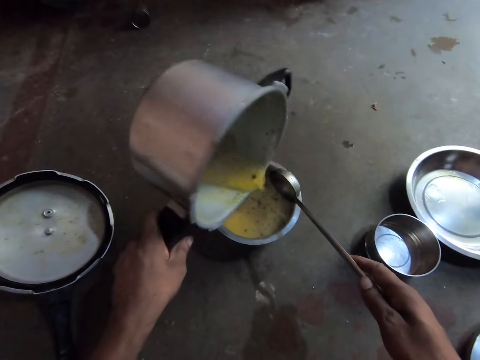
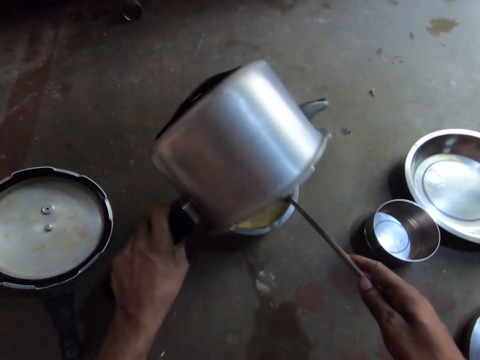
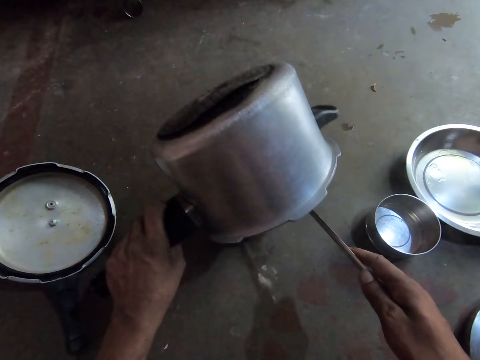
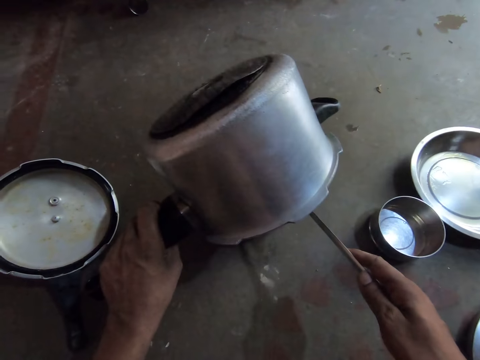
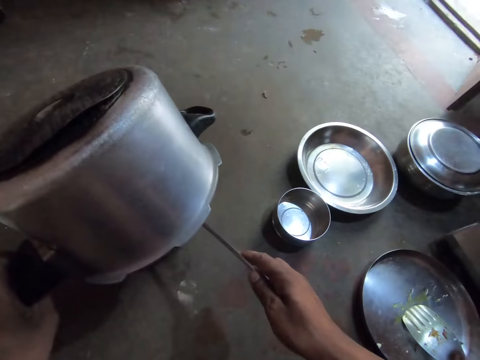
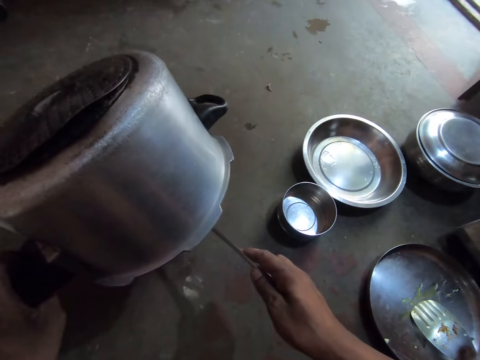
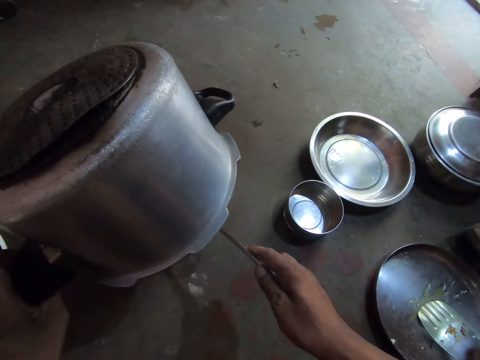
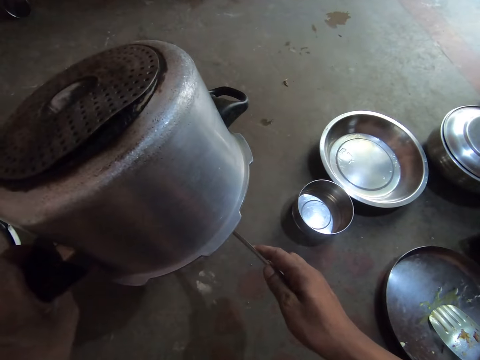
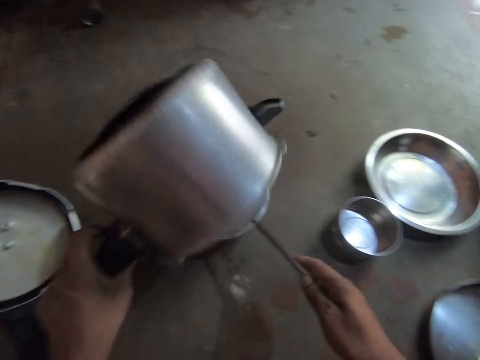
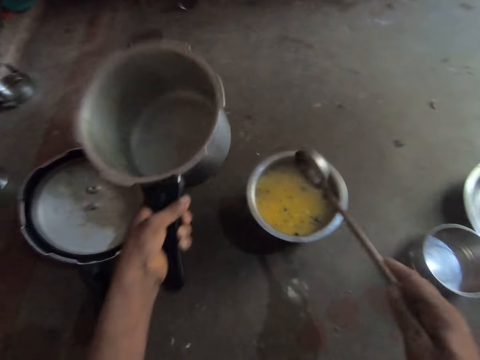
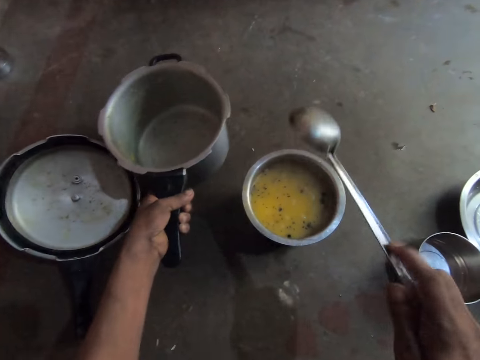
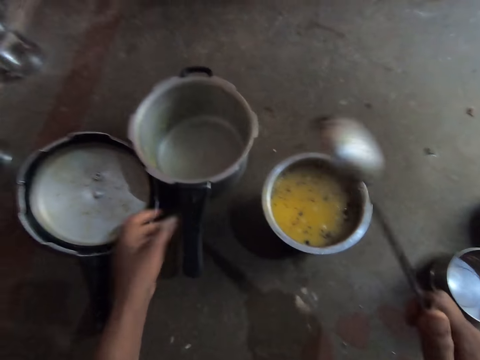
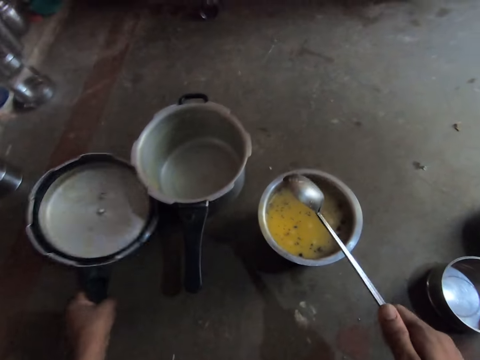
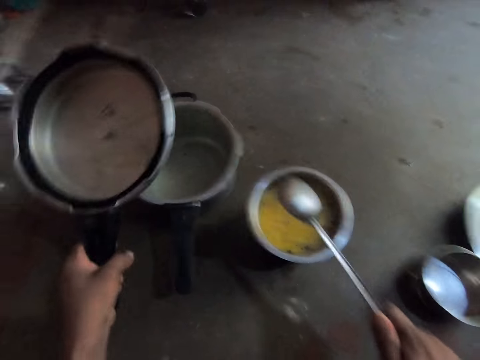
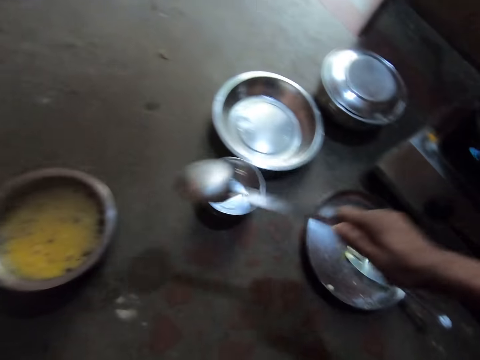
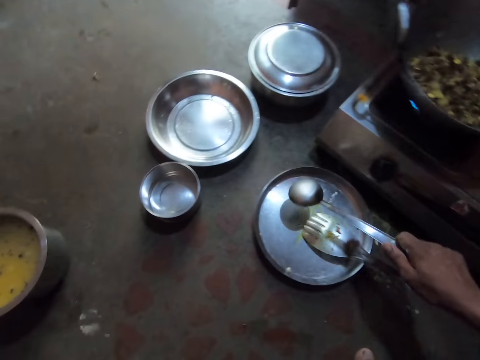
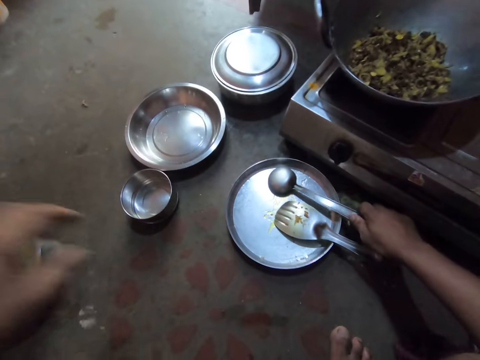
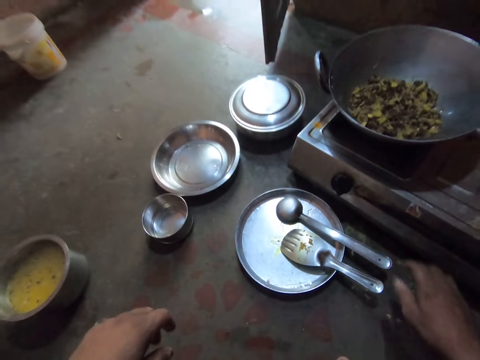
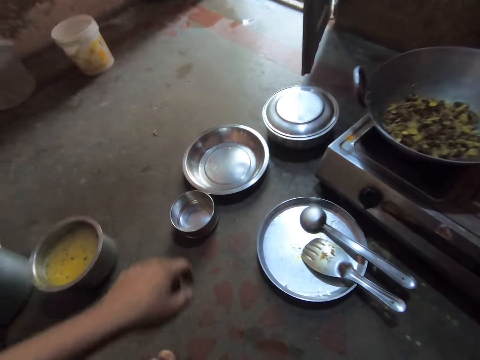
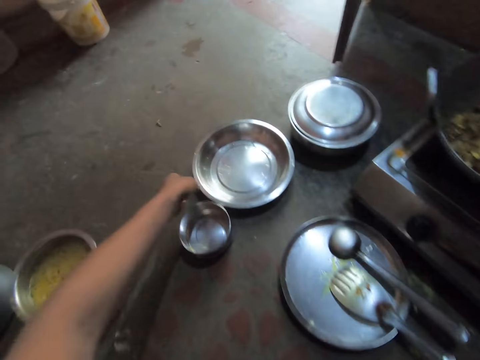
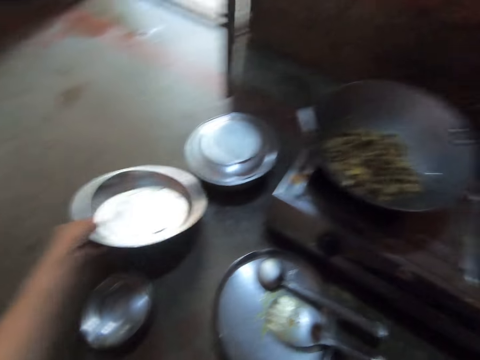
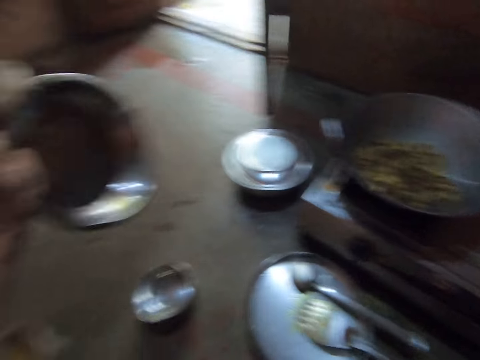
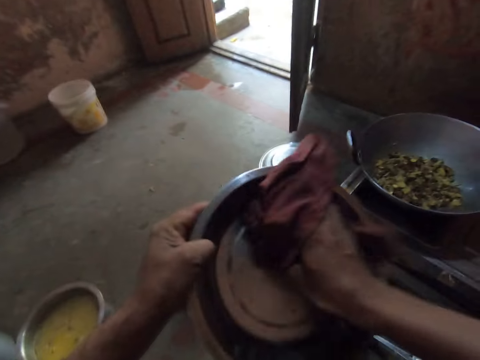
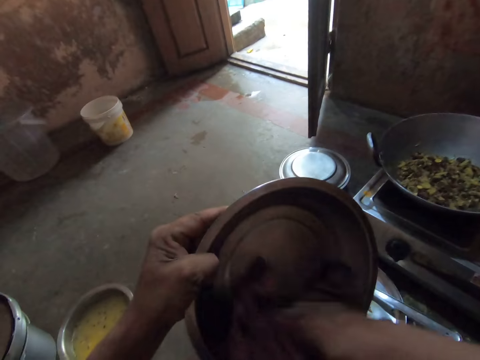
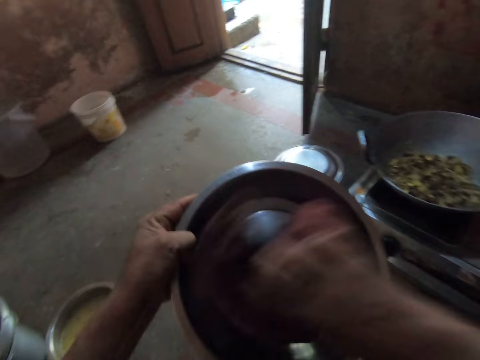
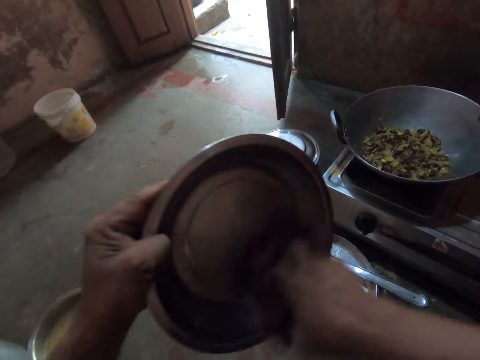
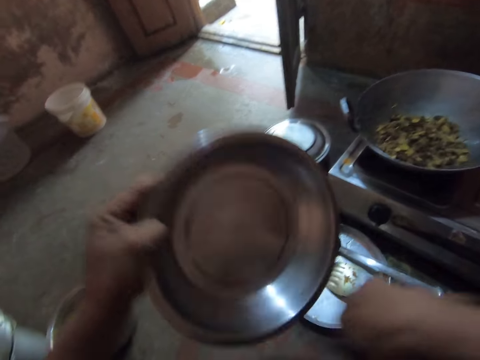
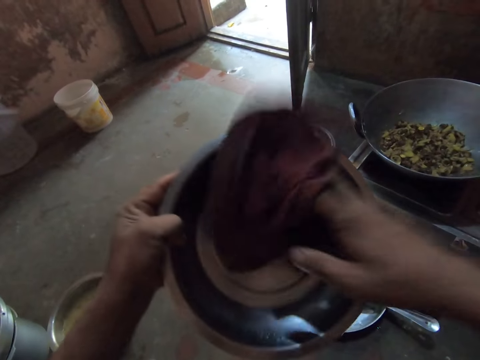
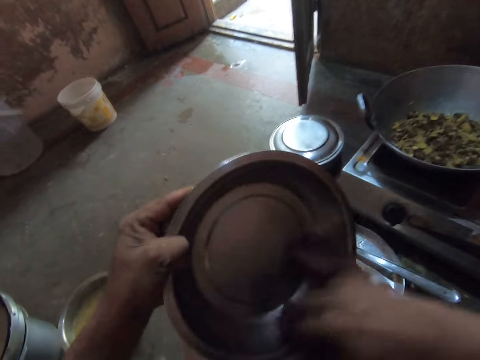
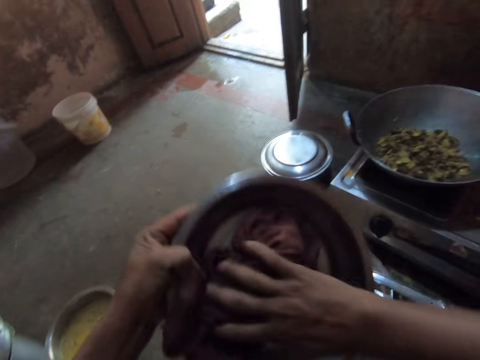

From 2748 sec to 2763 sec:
The camera wearer transfers the soup in the pressure cooker's pot to the other pot. They shake the serving spoon. They place the pressure cooker's pot on the floor. They pick up the pressure cooker's lid. They place the hollow cooking spoon on the tray. They pick up a large steel plate. They wipe the large steel plate with the cloth.

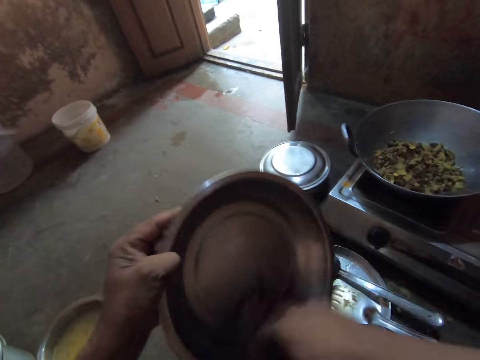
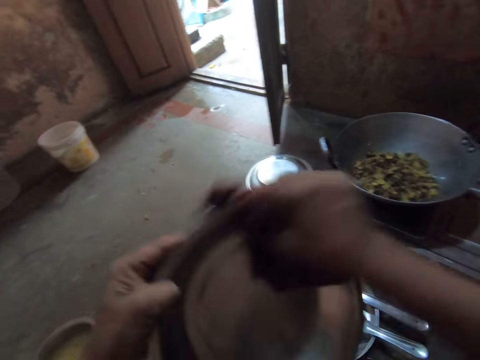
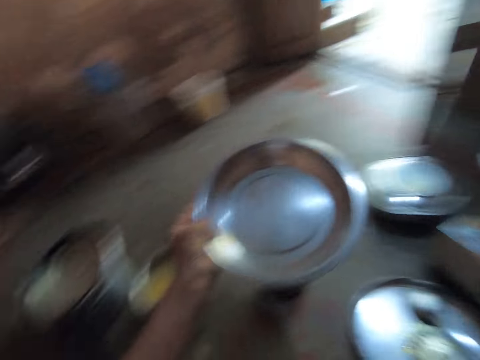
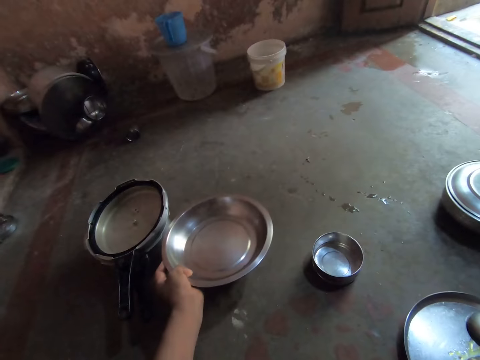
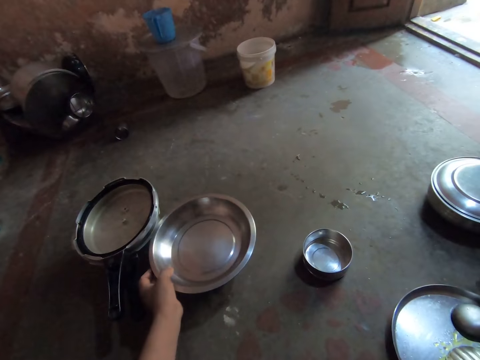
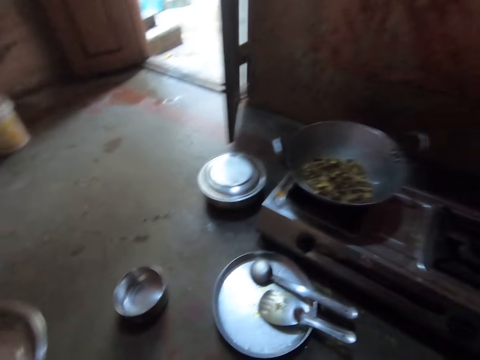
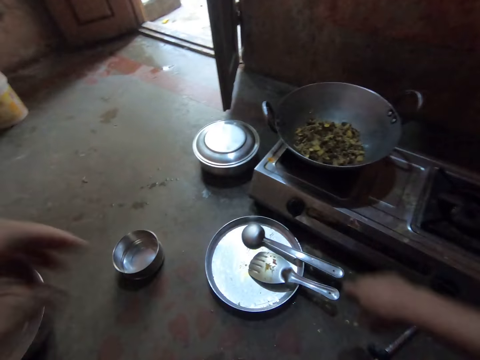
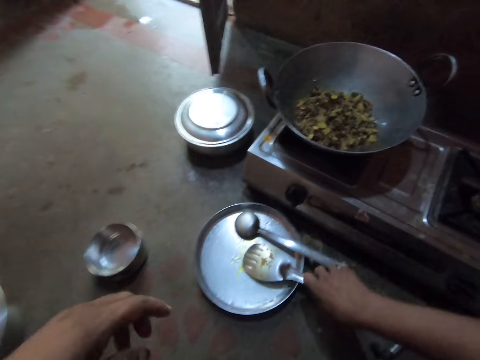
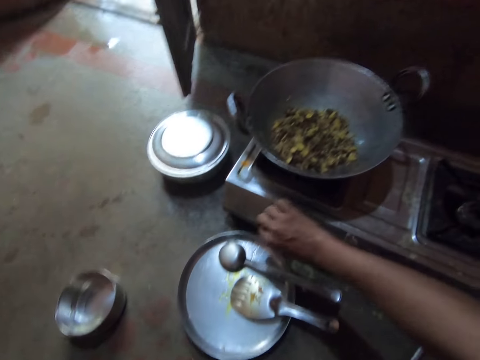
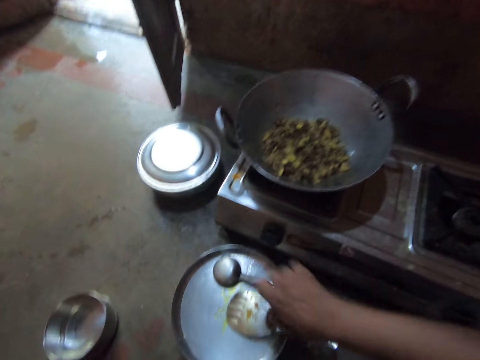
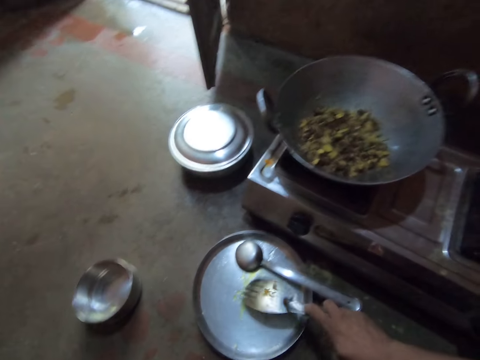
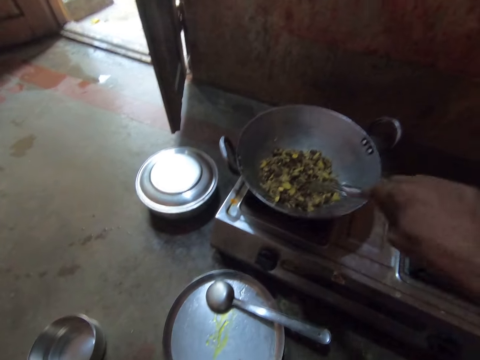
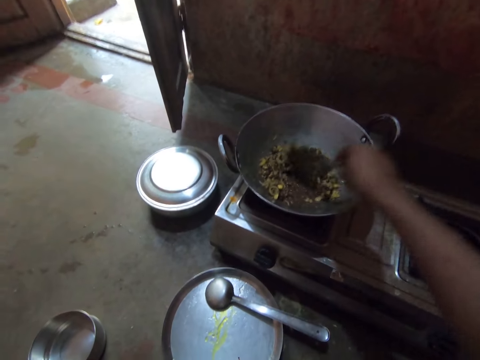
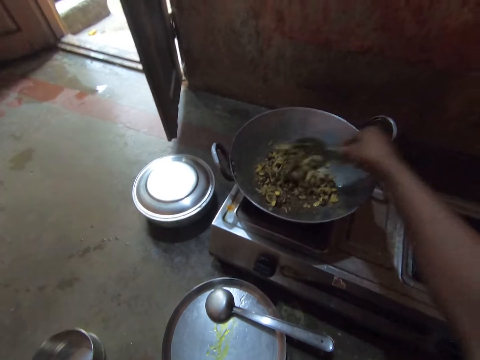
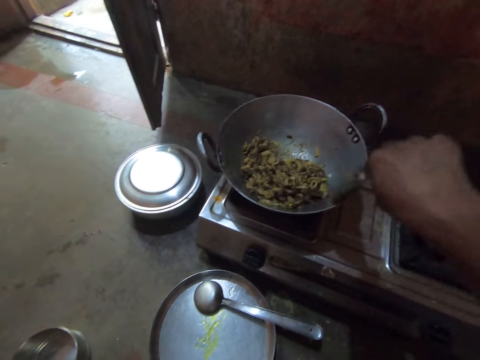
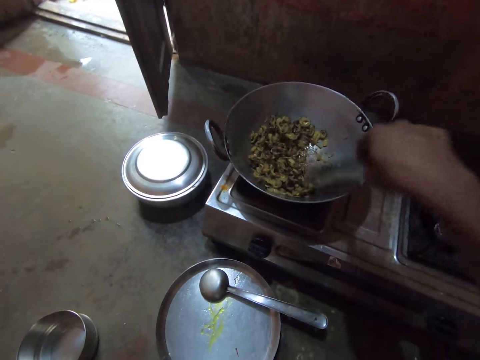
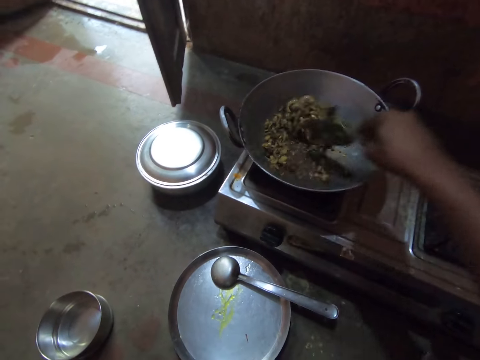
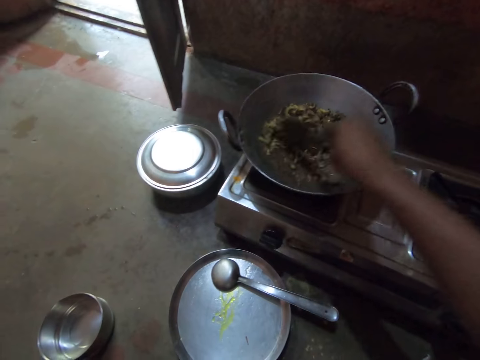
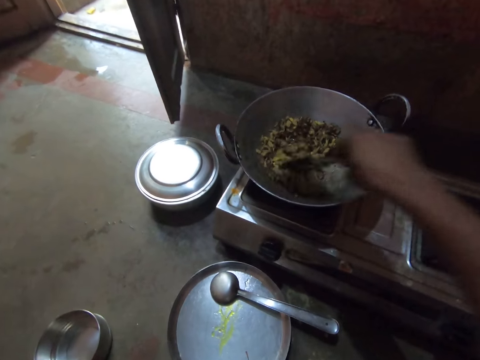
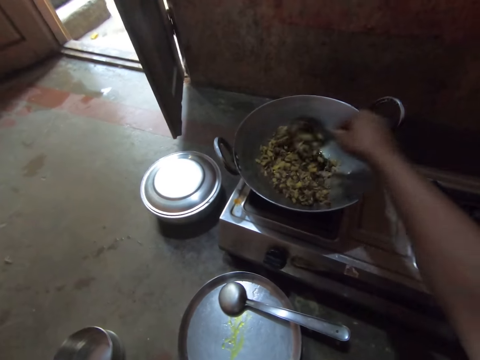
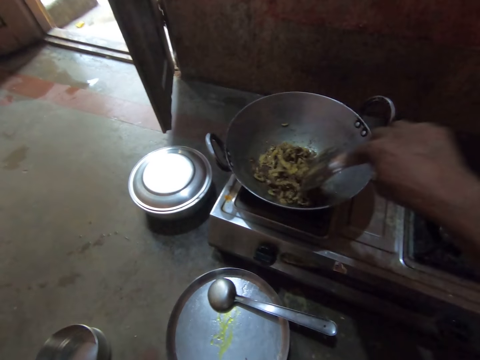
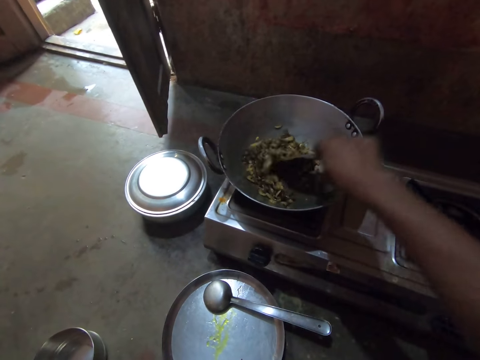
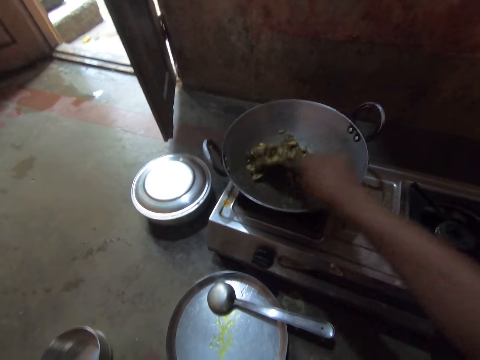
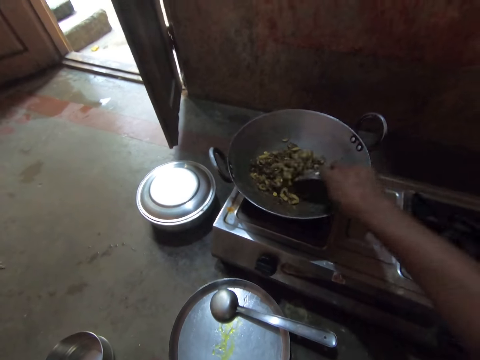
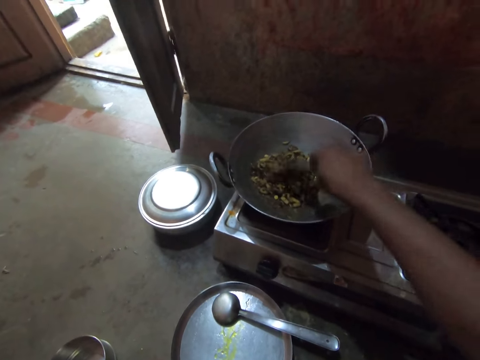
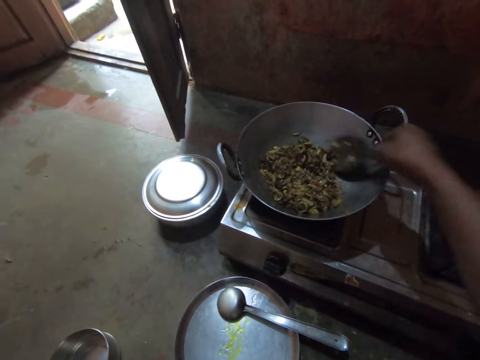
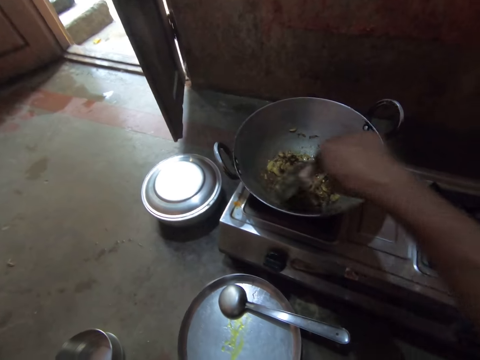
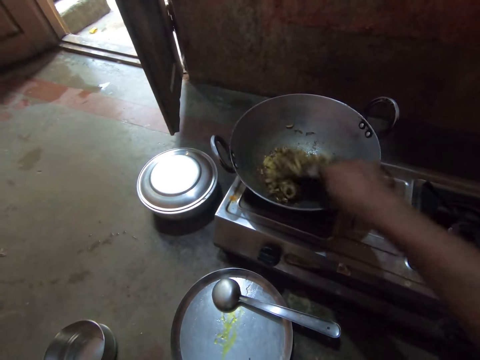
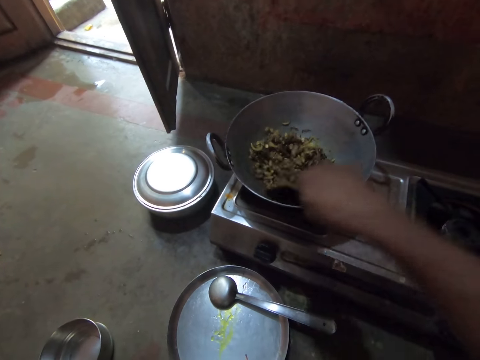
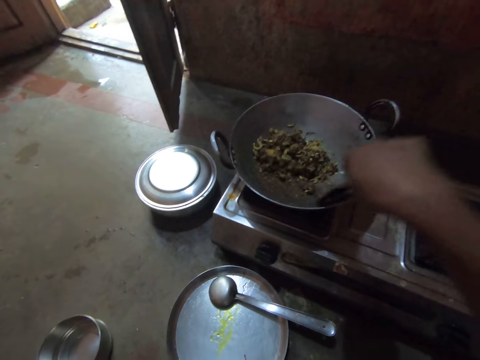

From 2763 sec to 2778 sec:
The camera wearer places the large steel plate on the sufuria. They turn the knob on the gas cooker. They pick up the steel flat cooking spoon. They stir the vegetables in the deep frying pan with the spoon.
